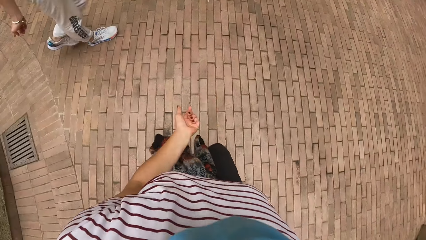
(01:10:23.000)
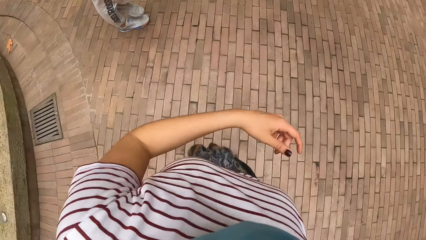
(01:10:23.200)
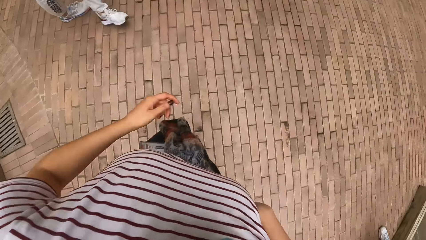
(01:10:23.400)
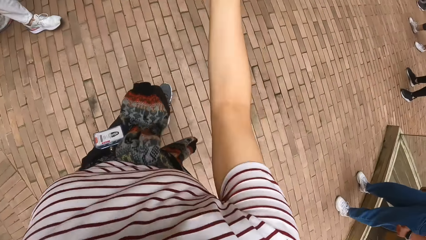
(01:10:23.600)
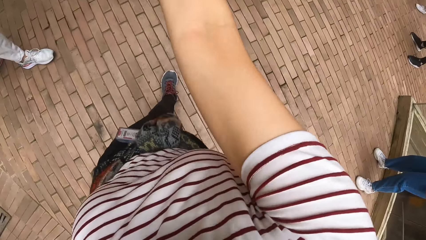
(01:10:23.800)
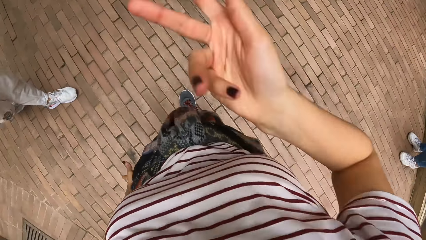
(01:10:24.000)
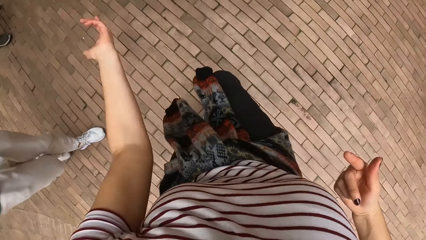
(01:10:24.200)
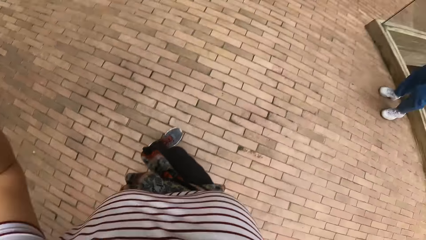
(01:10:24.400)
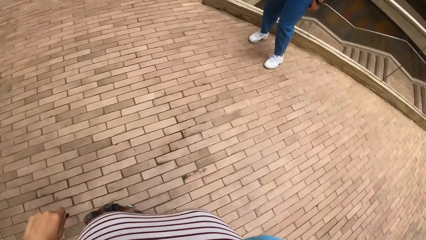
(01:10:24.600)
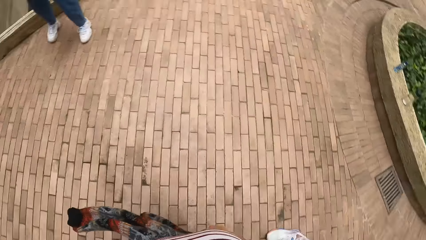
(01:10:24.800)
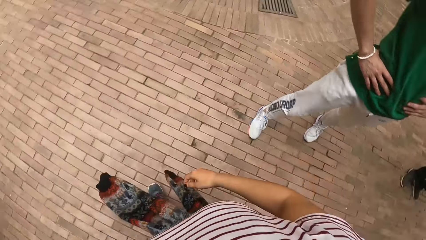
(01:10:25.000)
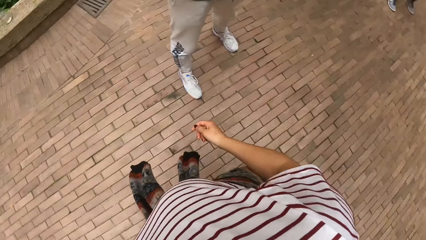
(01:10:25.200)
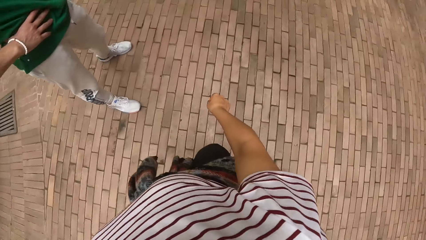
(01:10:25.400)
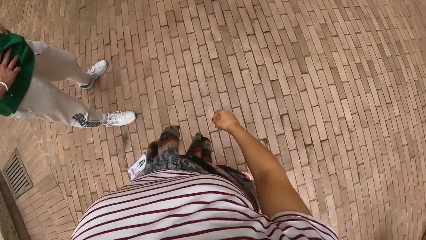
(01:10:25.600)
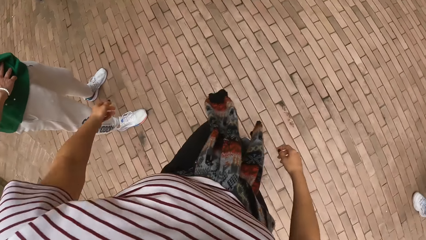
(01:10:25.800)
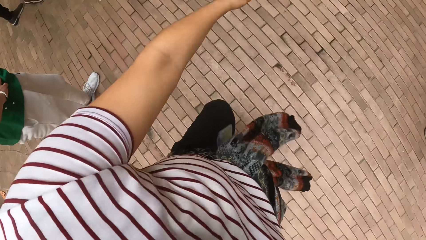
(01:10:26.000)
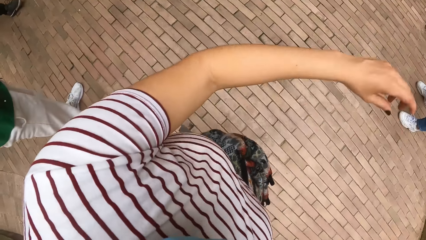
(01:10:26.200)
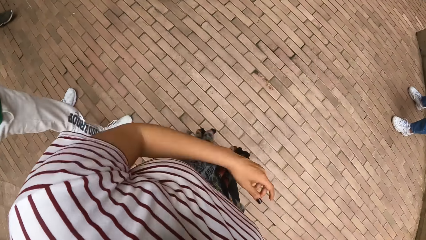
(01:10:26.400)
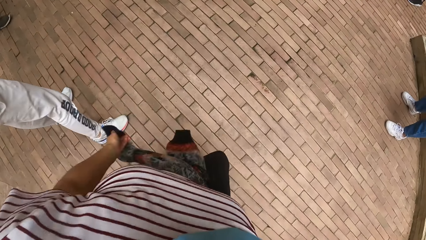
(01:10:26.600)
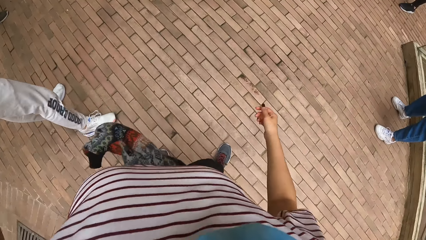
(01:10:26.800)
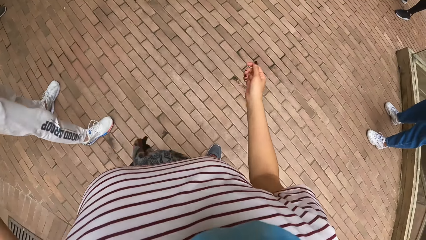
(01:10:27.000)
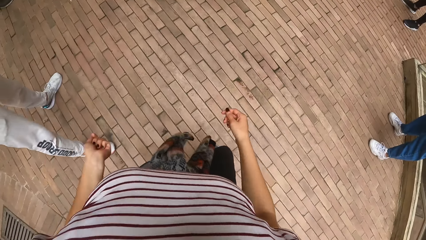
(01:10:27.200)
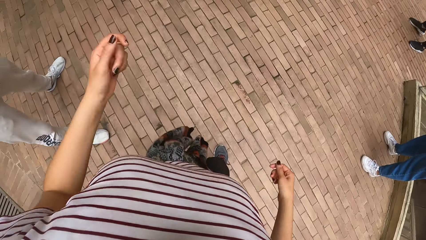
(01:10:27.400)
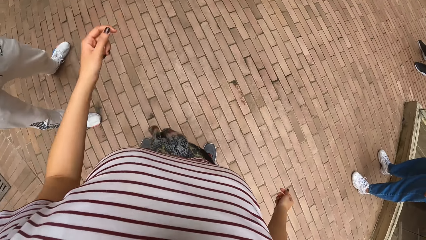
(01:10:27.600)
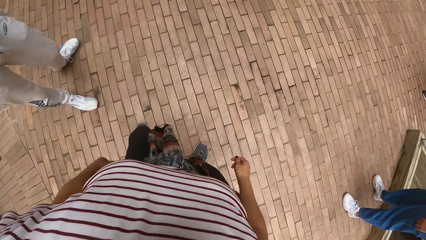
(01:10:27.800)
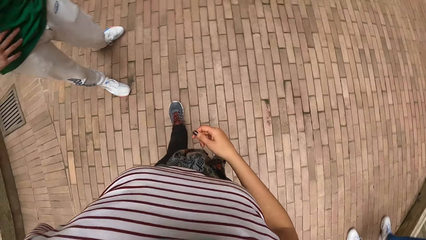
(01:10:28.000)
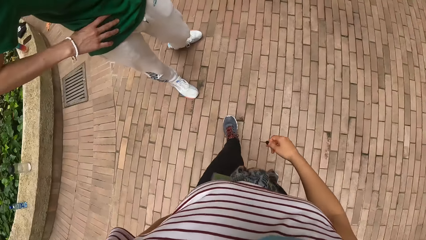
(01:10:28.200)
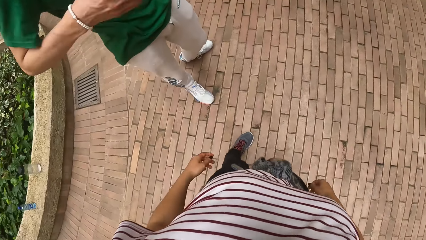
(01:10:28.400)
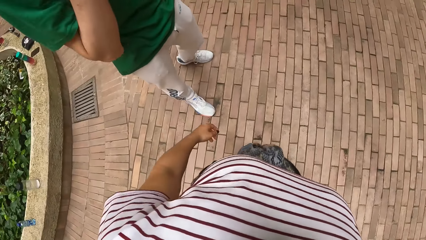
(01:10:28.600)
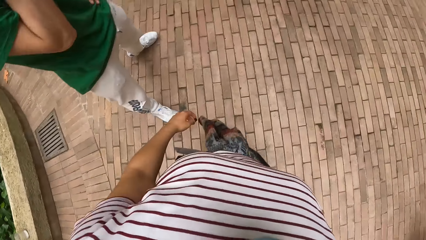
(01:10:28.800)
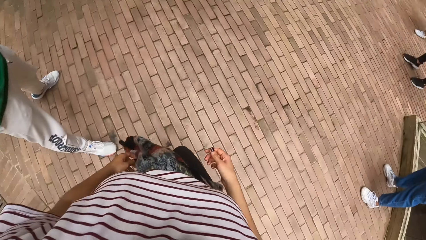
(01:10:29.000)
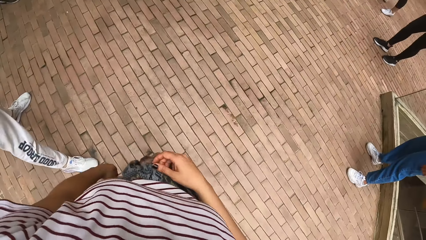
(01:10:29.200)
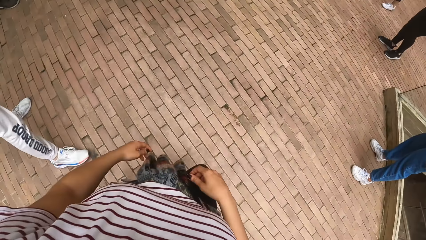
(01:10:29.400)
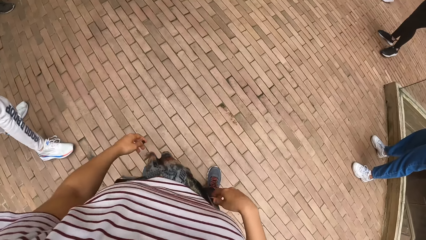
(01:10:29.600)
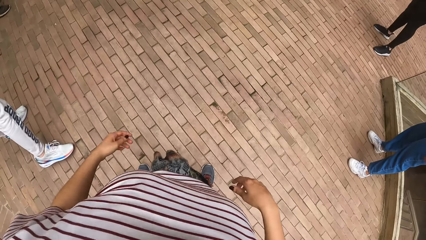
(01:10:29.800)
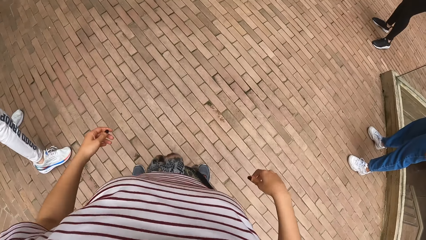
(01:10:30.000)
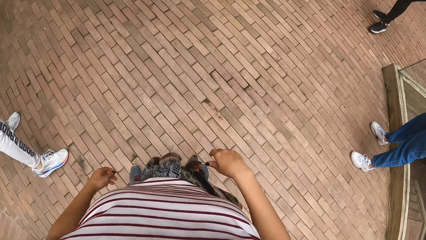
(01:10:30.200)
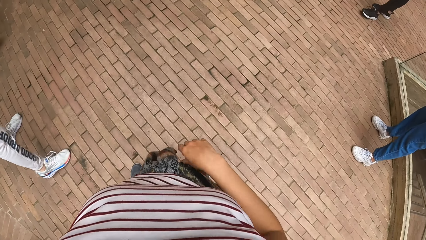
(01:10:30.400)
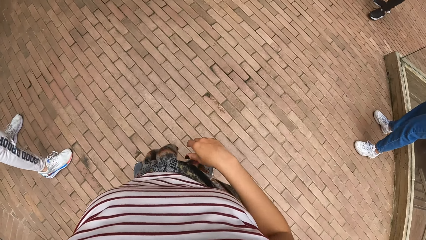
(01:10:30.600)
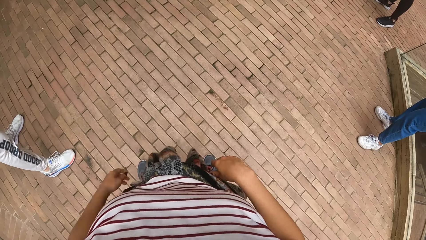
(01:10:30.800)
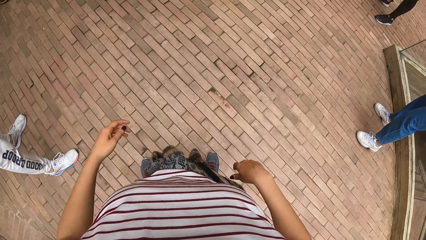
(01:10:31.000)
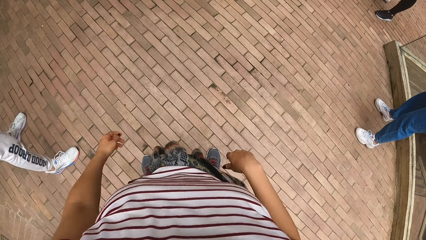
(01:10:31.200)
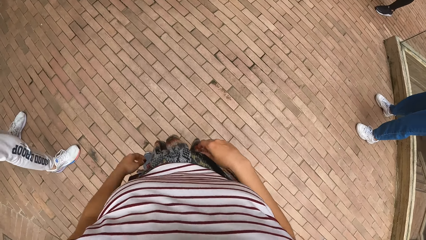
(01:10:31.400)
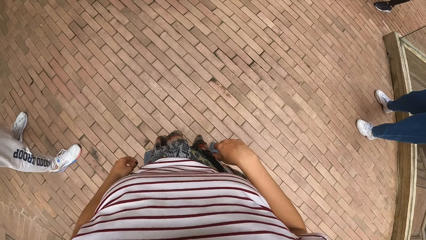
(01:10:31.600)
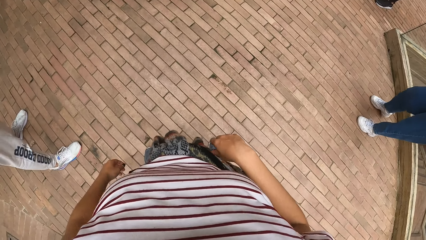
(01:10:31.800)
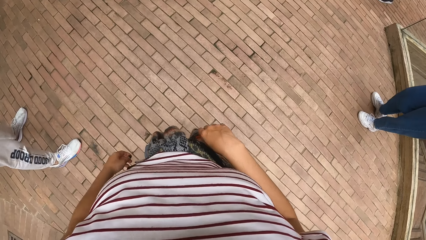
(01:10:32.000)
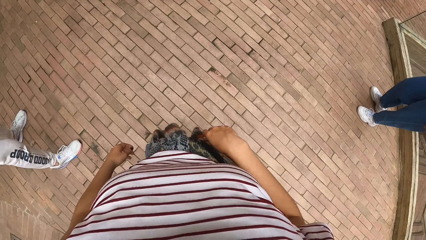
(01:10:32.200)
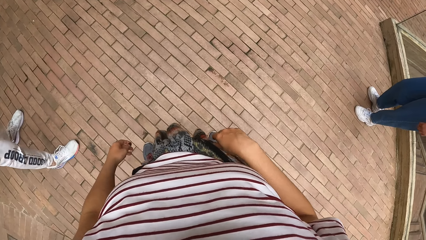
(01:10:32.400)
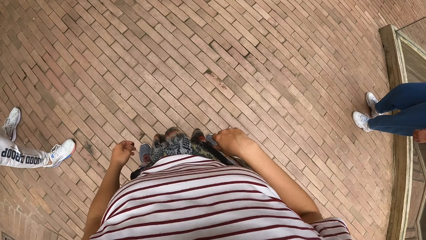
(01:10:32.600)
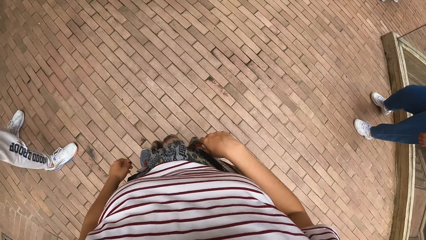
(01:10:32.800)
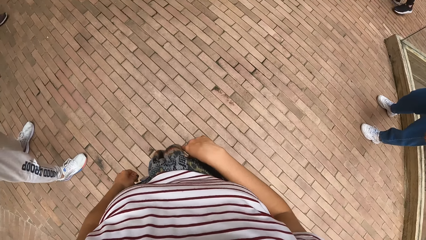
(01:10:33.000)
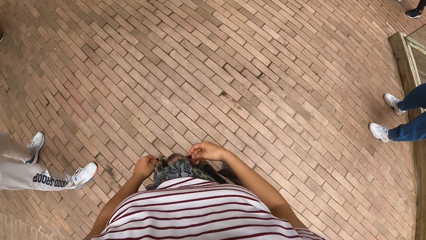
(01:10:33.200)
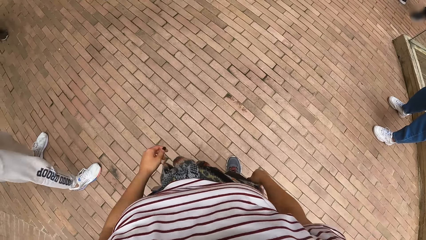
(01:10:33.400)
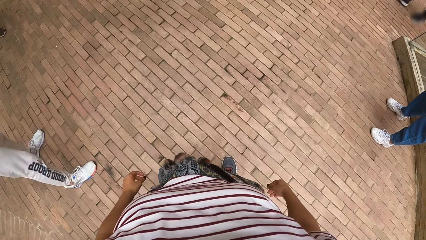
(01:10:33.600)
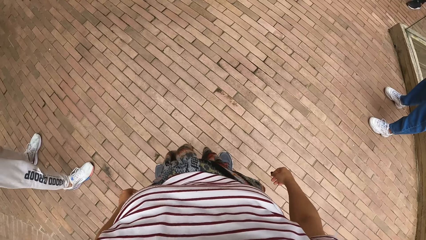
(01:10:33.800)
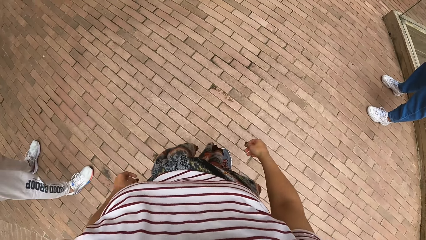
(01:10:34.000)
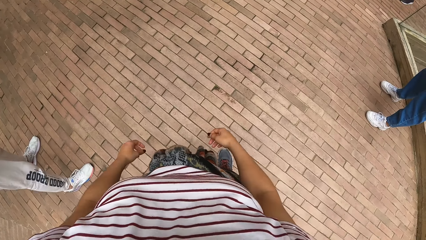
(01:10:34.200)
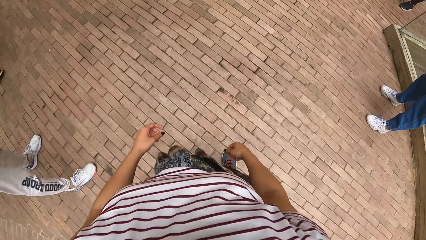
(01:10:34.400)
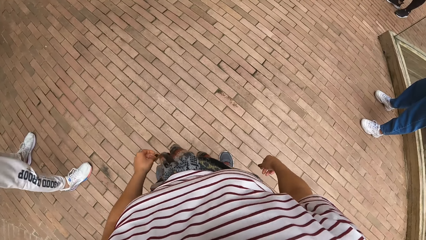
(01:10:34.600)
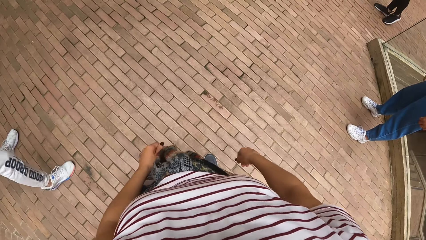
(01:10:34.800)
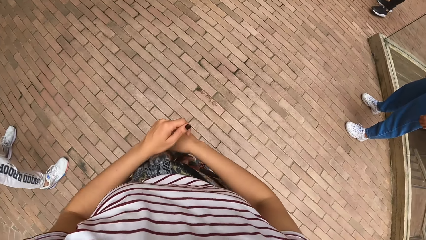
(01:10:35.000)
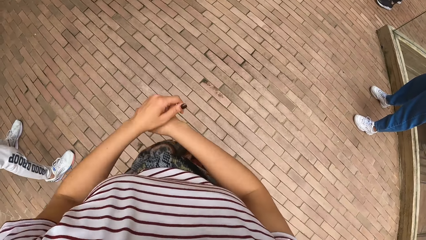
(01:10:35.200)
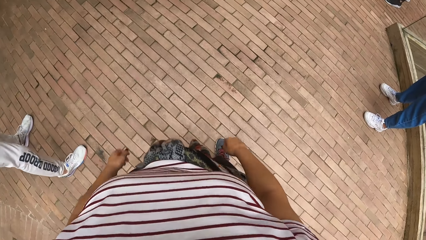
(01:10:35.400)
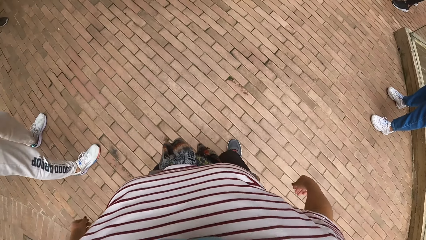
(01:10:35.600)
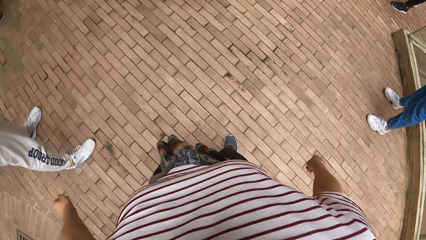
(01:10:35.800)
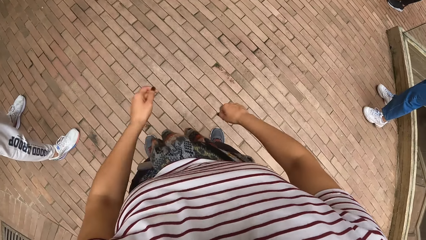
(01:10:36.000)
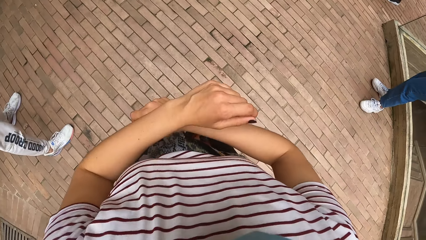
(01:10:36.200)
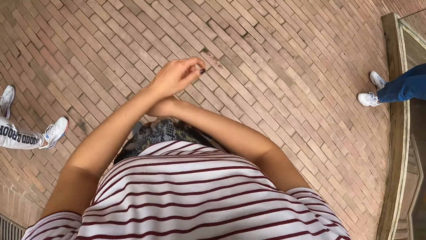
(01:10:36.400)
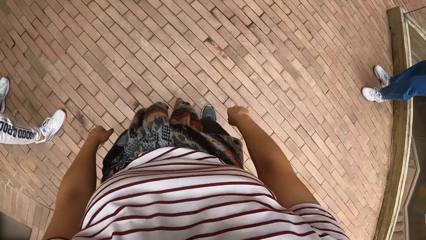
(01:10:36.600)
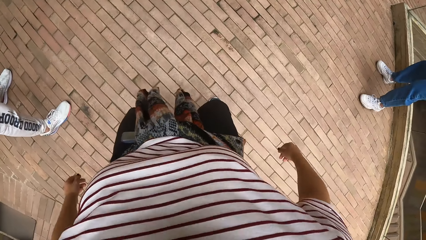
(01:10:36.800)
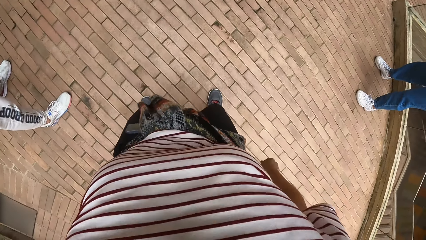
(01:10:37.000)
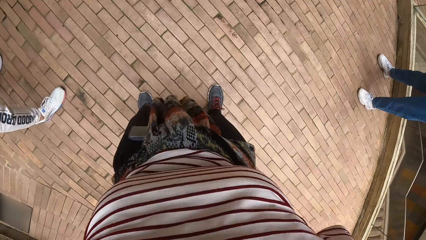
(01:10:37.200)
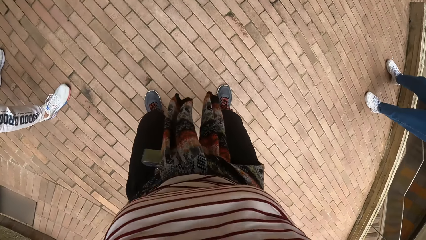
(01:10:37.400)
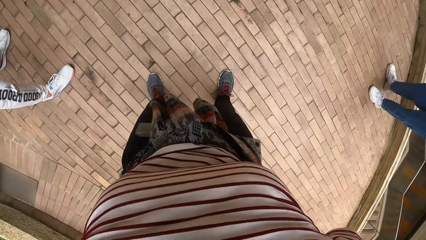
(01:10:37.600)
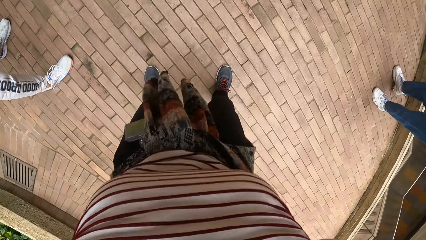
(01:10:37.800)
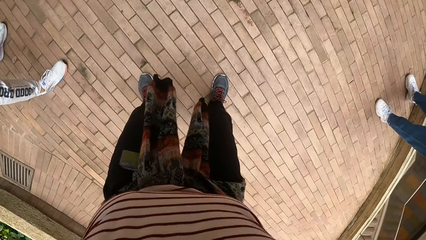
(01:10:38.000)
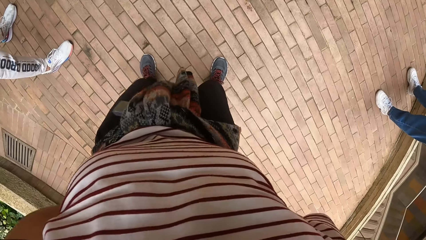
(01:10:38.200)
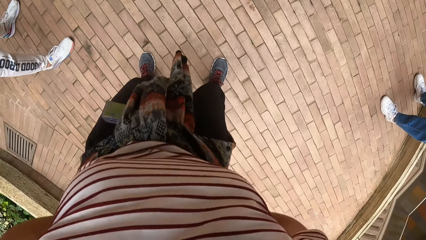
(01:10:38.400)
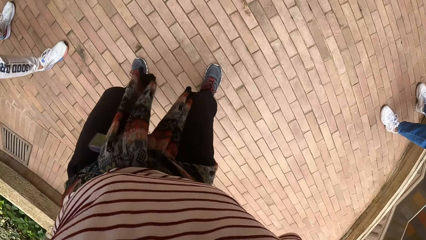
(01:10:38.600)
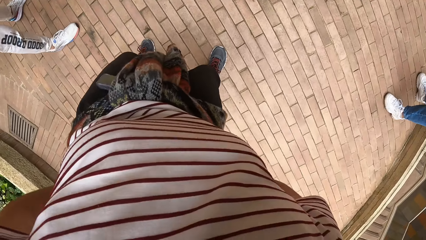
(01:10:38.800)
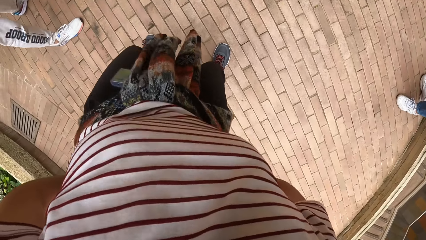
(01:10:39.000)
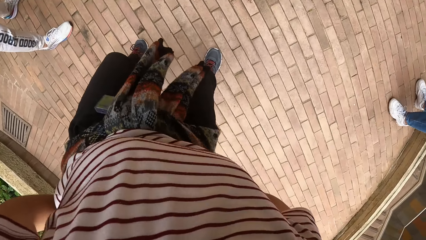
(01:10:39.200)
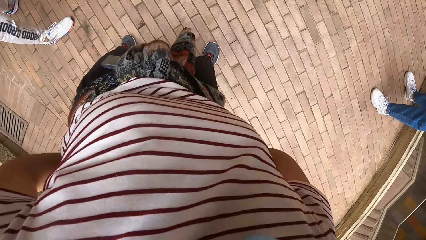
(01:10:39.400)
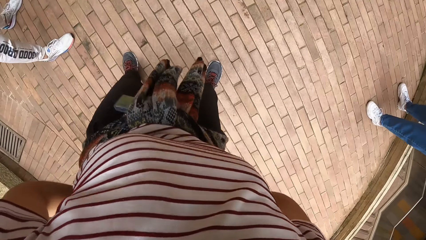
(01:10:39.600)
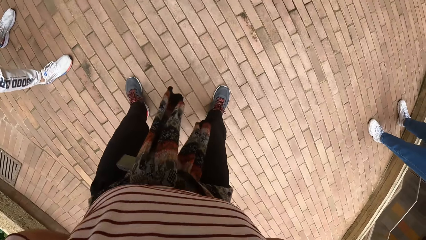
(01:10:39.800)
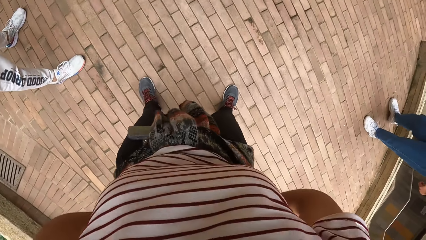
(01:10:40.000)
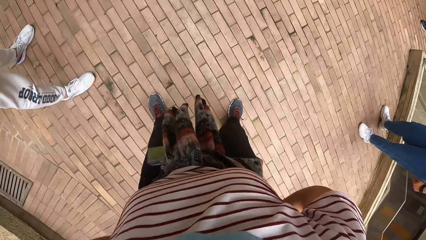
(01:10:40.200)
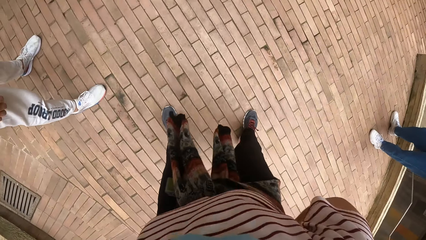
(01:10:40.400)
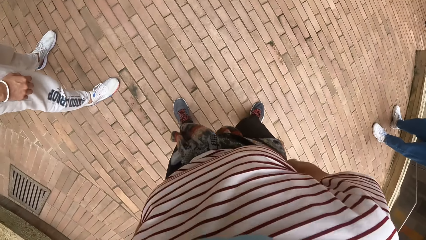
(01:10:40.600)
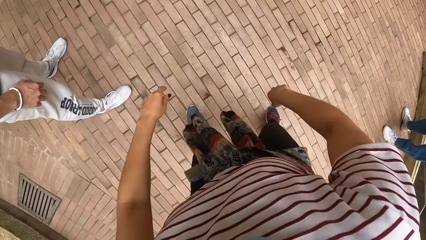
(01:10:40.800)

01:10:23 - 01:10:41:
A woman moves around the pavement. A man moves around the pavement. The camera wearer does some dance moves.
